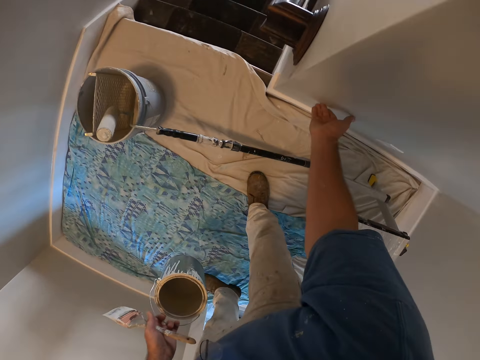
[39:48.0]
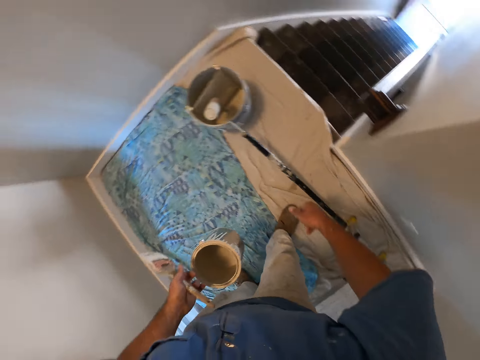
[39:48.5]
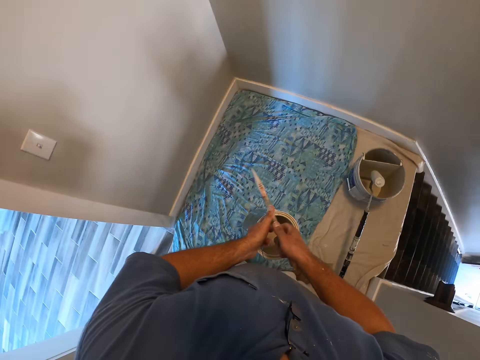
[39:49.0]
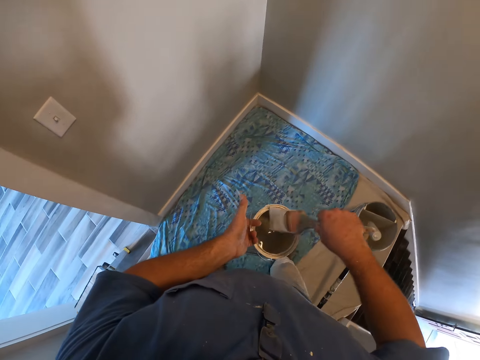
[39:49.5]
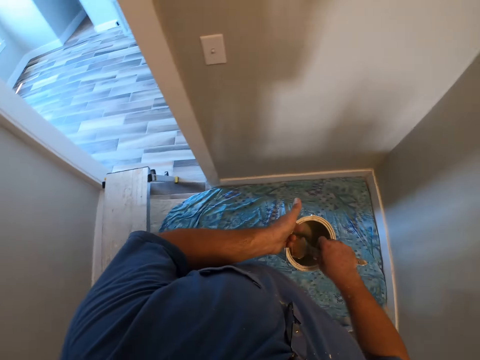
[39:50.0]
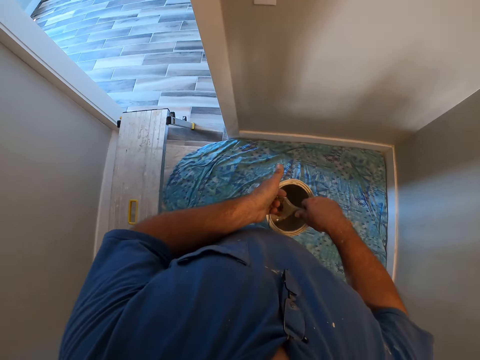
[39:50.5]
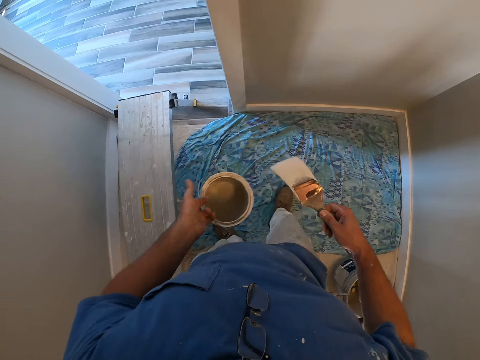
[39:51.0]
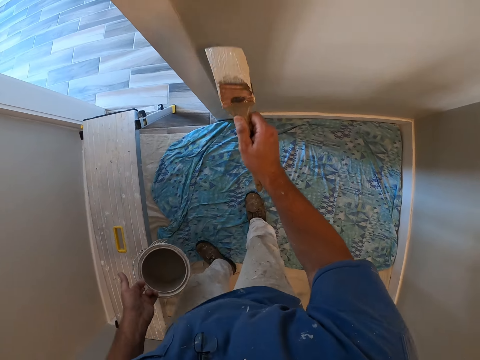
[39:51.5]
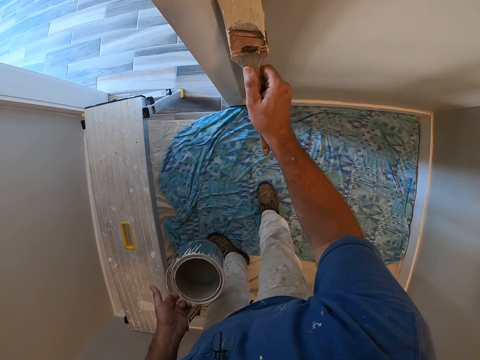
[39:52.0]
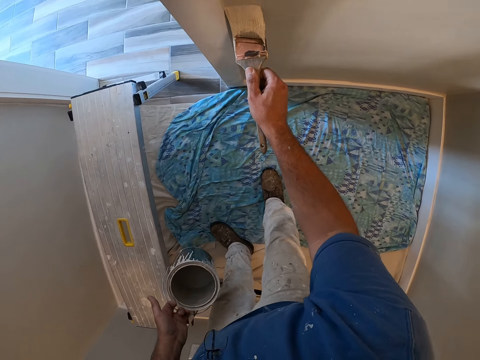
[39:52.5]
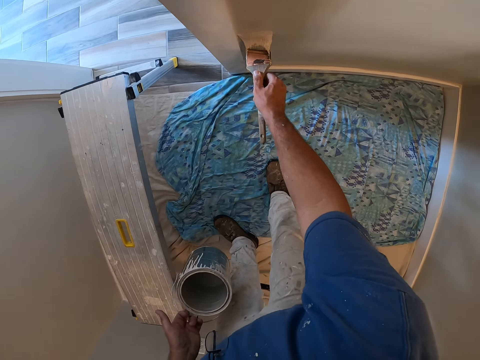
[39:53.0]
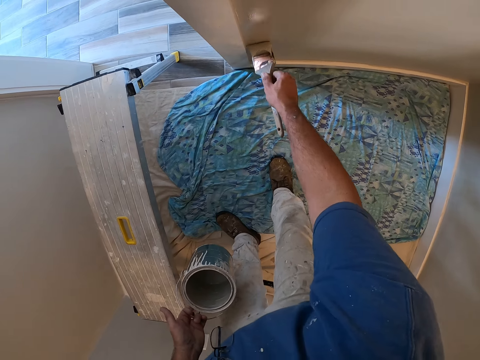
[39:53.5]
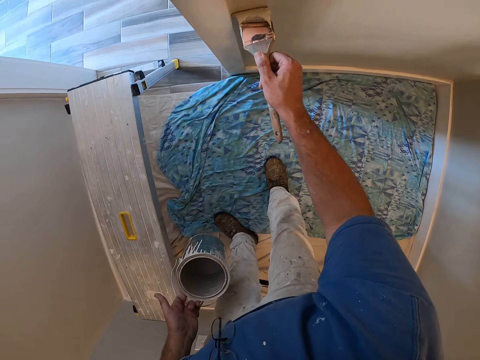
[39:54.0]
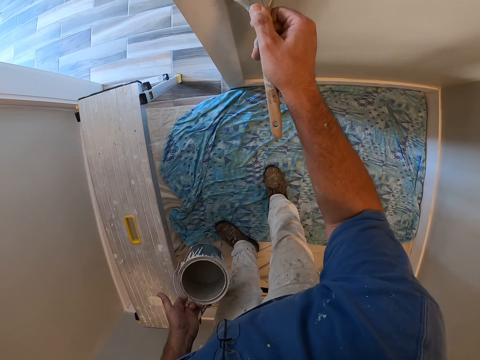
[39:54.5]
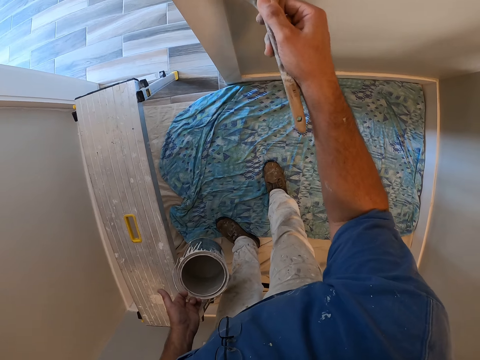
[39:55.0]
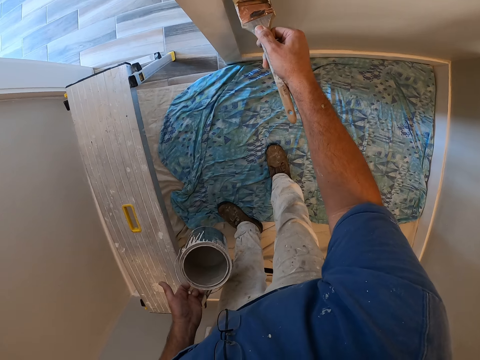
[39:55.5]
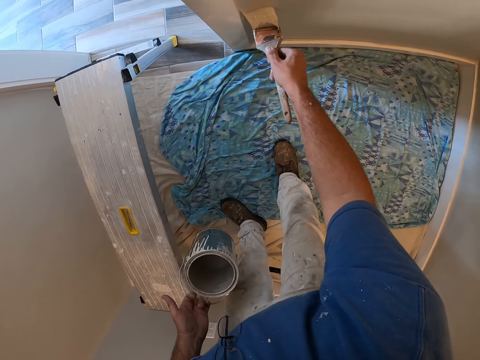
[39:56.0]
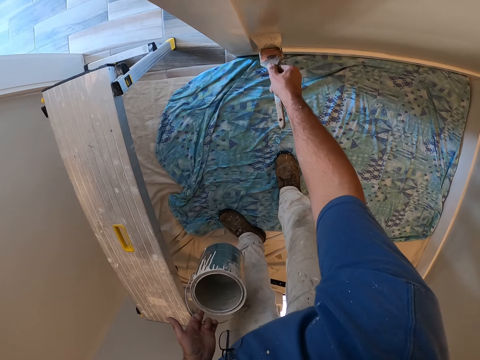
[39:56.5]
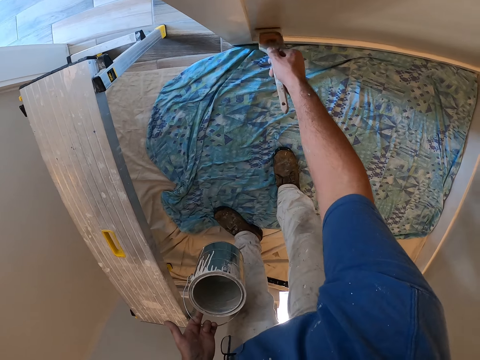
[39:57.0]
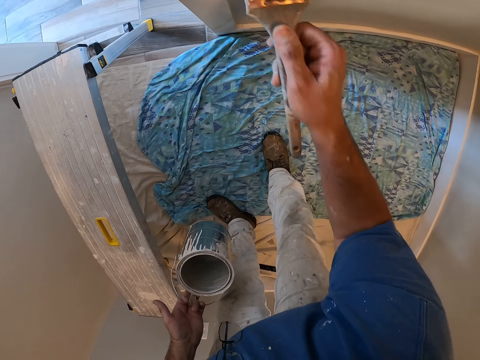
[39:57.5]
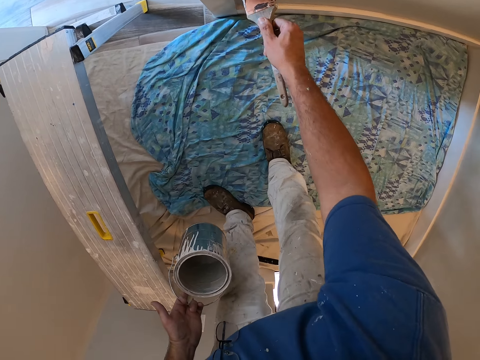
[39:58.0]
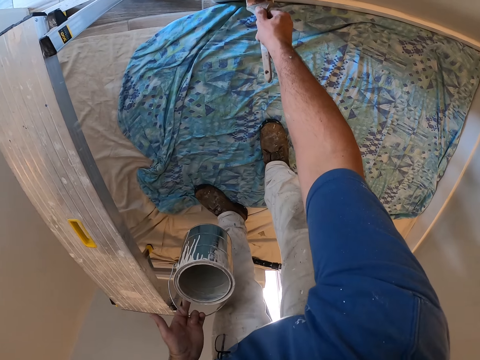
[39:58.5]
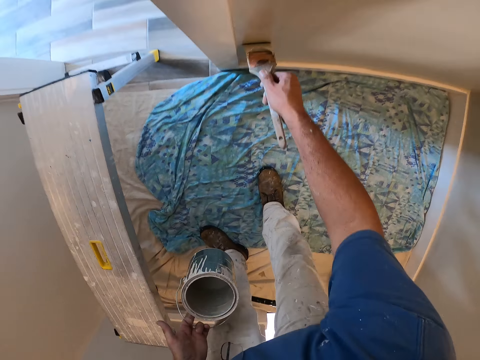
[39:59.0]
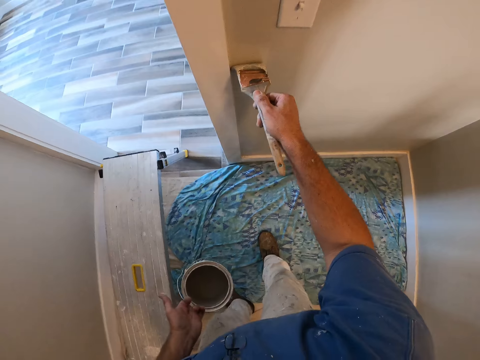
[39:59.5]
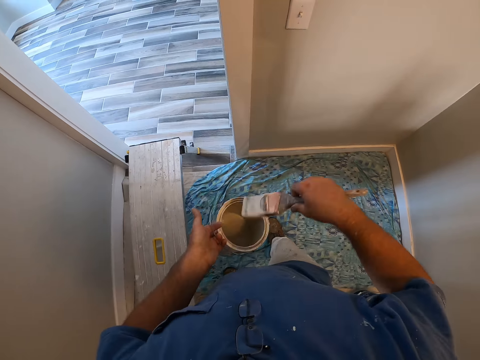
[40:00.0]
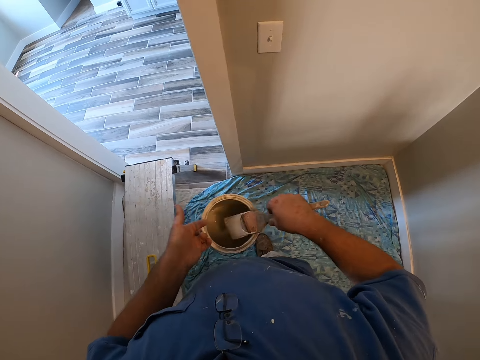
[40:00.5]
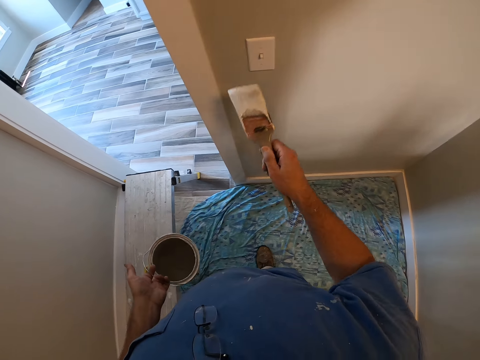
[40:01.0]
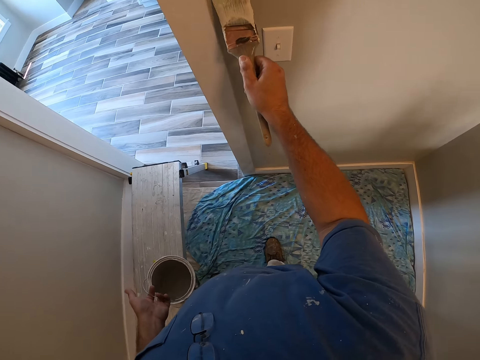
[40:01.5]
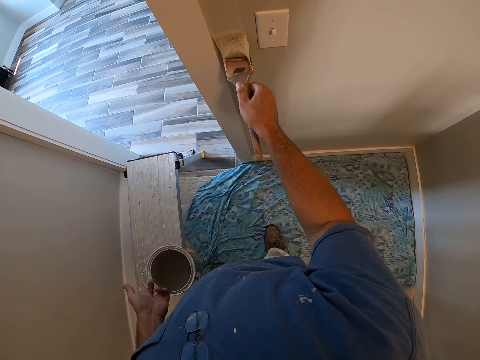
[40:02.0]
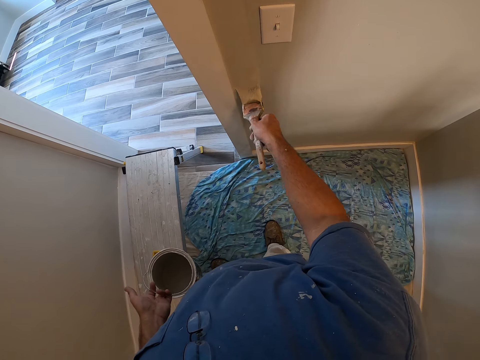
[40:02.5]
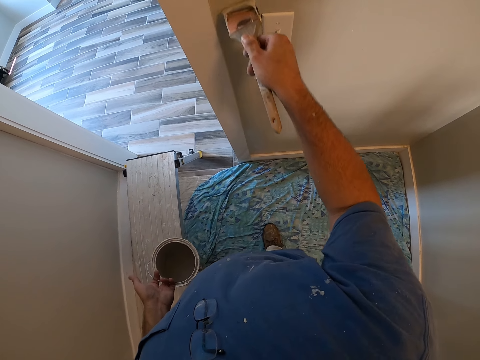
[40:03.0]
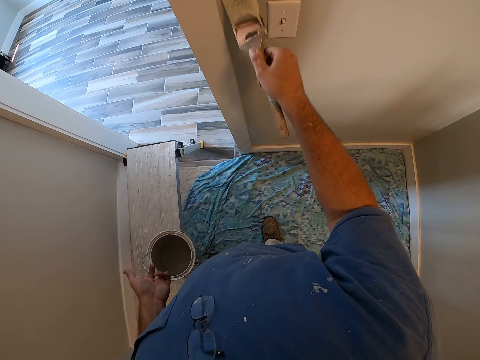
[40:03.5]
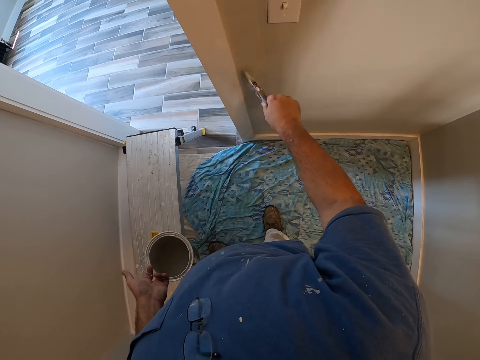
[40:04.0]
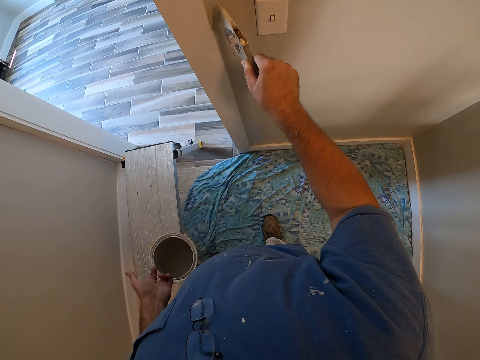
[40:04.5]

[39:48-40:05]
The camera wearer touches the wall with his right hand. He picks up the paintbrush. He gets more paint from the container. He paints the wall with the paint brush. He gets more paint from the container. He paints the wall with the paint brush.

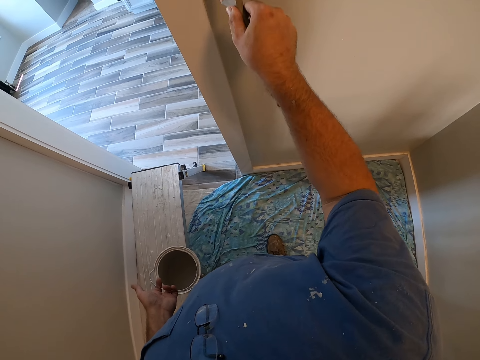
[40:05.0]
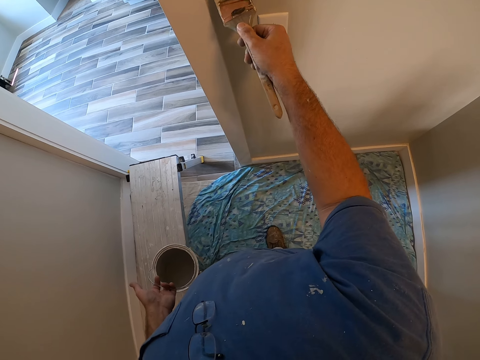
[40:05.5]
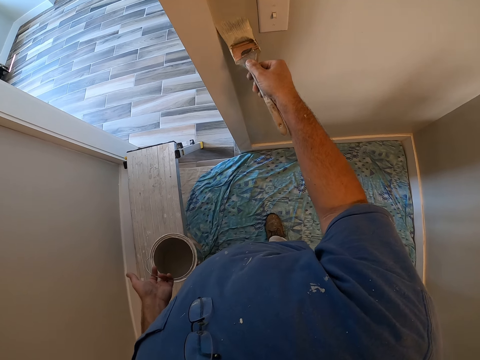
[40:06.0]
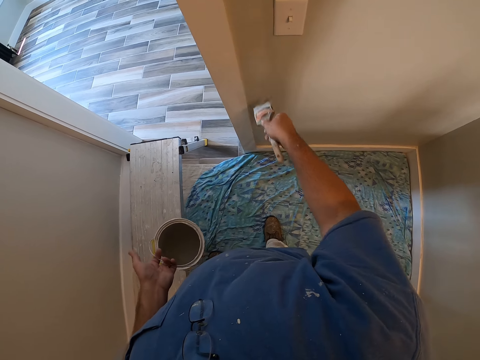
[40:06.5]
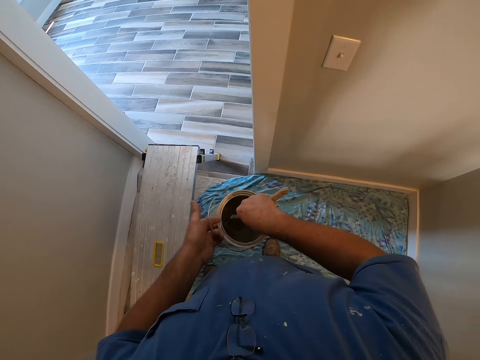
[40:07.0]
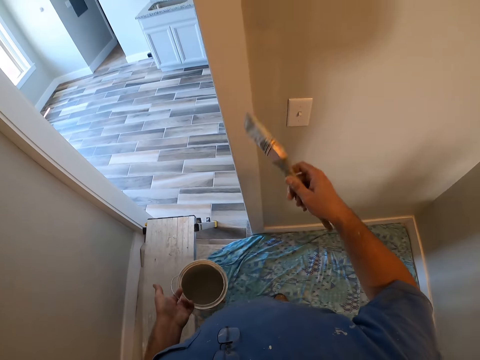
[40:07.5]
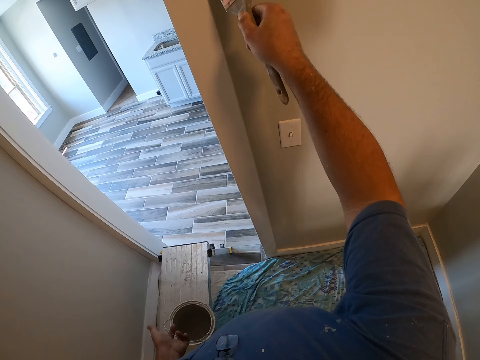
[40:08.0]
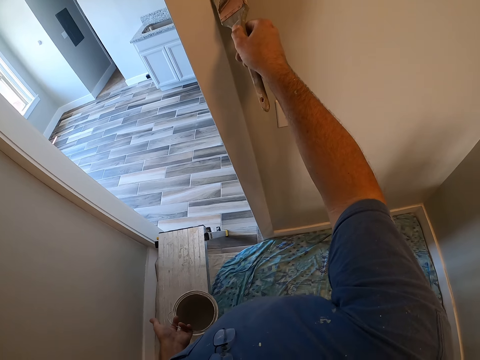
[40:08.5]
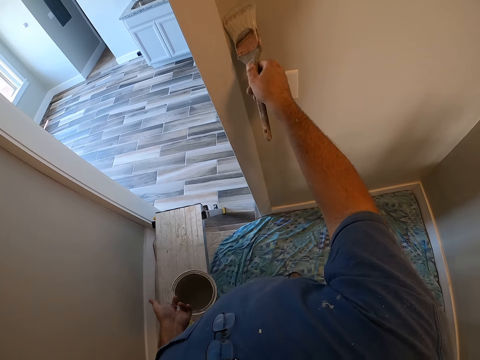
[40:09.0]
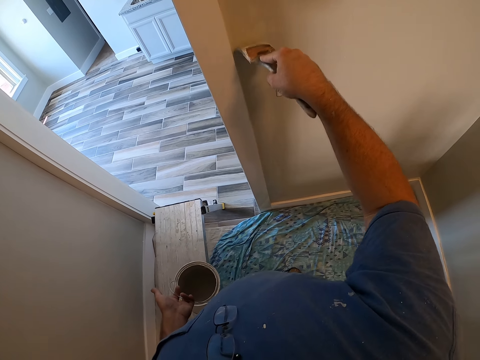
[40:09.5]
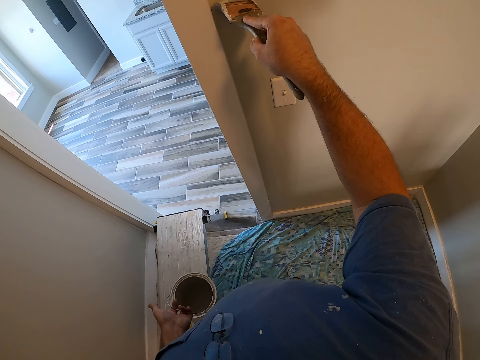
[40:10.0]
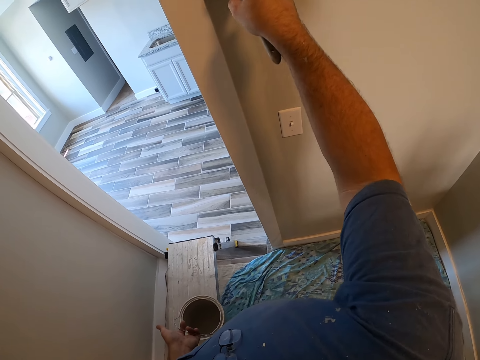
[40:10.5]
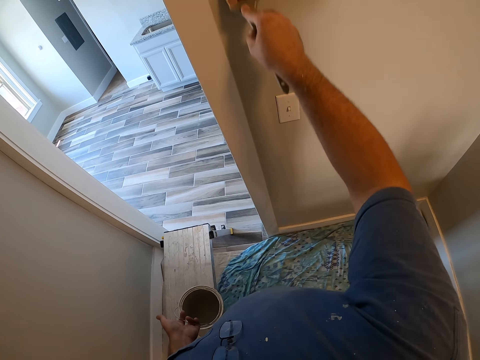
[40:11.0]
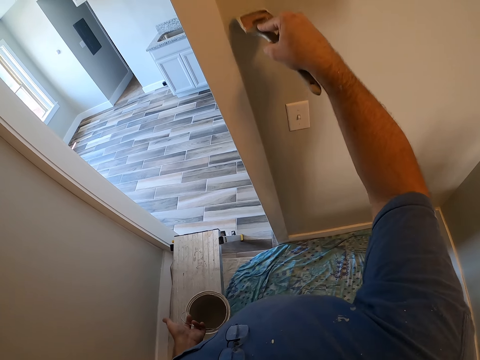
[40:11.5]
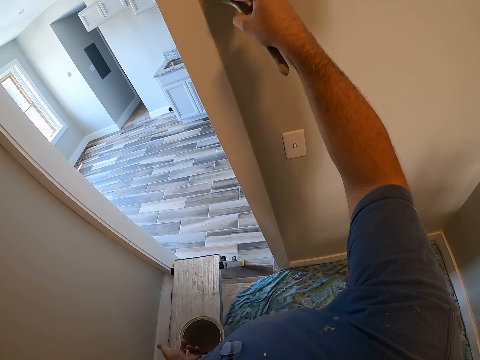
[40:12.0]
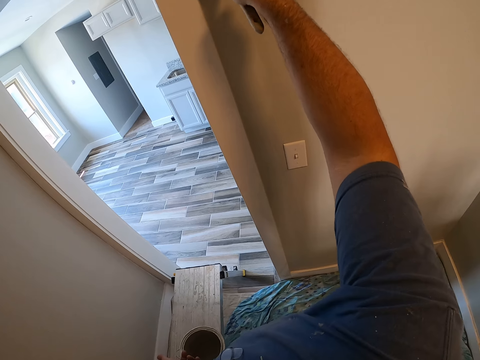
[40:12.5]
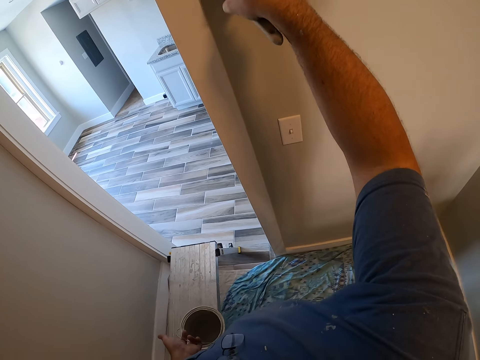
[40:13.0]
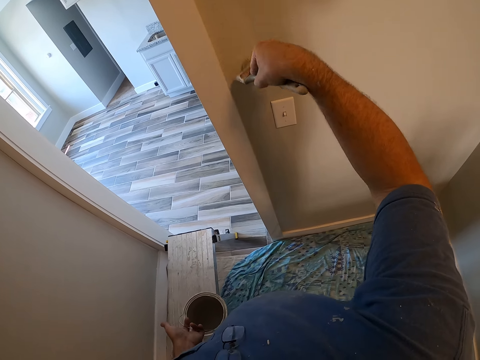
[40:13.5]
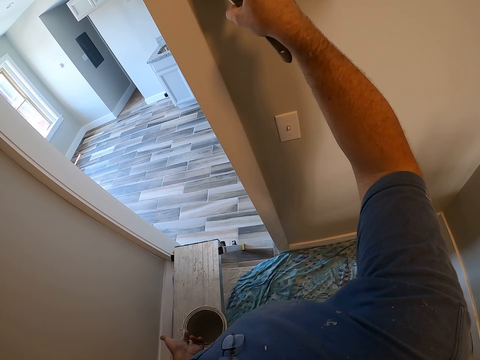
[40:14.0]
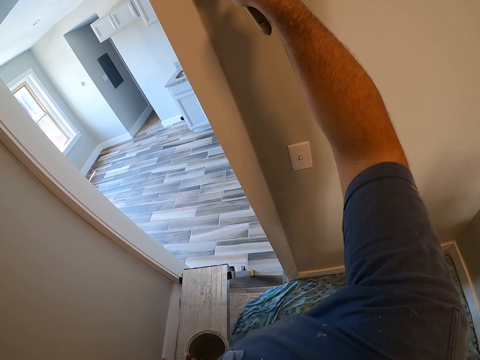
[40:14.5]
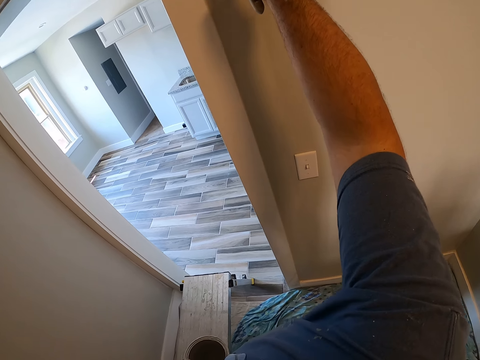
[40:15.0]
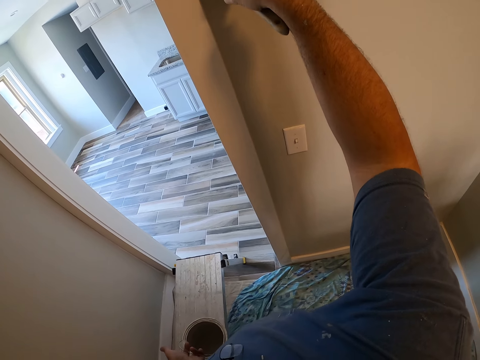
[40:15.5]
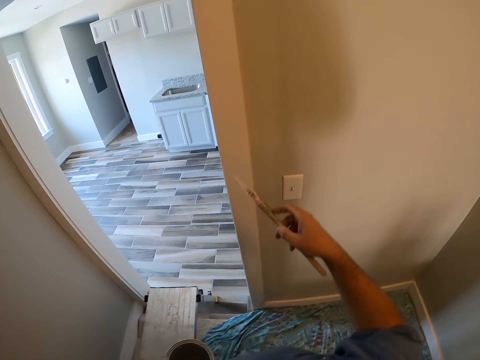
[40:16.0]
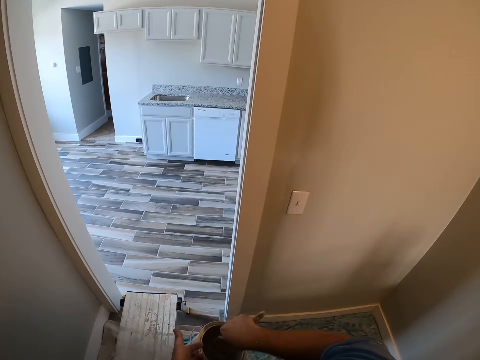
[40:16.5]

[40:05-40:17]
The camera wearer gets more paint from the container. They paint the wall with the paint brush.
